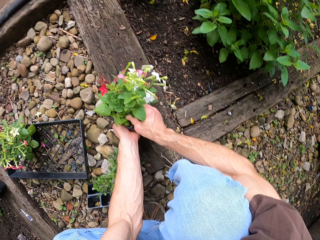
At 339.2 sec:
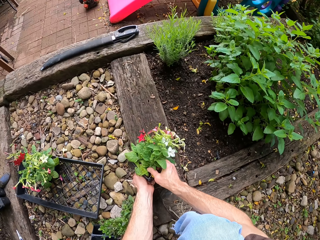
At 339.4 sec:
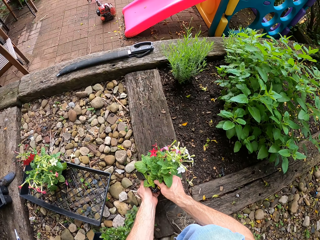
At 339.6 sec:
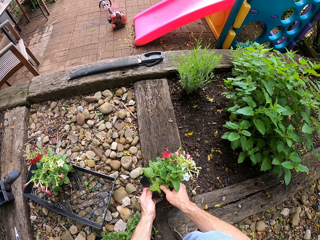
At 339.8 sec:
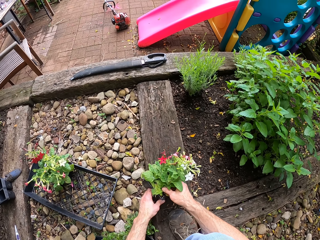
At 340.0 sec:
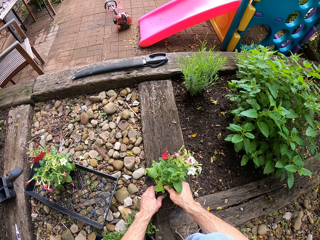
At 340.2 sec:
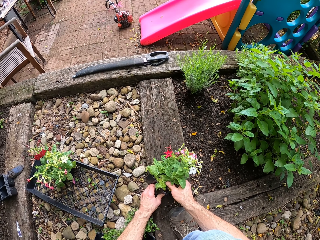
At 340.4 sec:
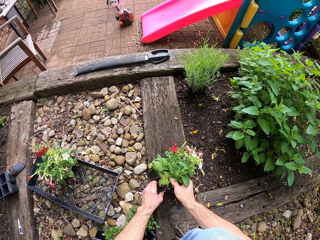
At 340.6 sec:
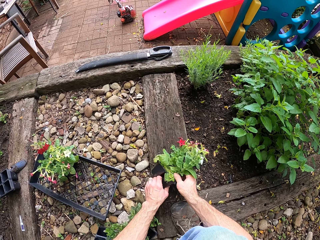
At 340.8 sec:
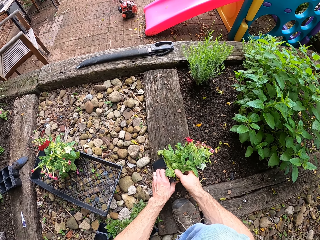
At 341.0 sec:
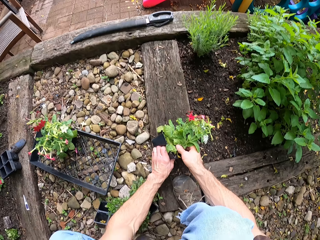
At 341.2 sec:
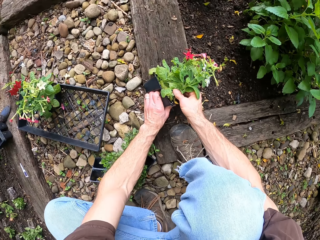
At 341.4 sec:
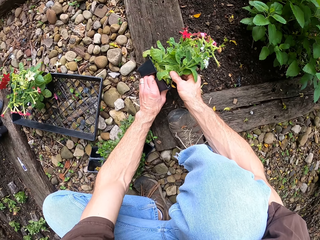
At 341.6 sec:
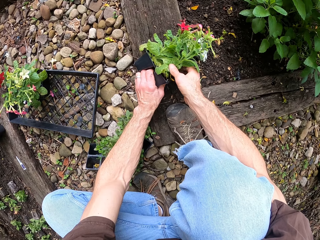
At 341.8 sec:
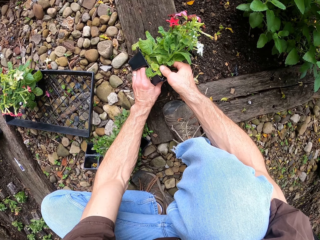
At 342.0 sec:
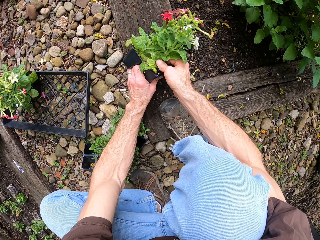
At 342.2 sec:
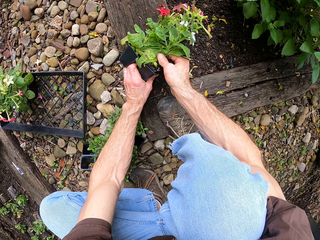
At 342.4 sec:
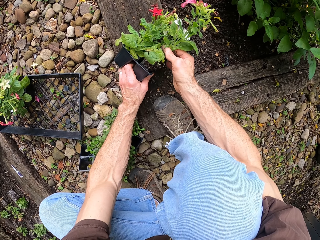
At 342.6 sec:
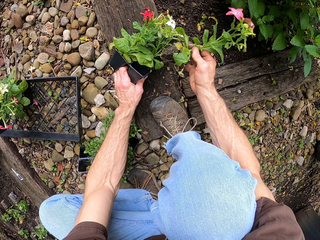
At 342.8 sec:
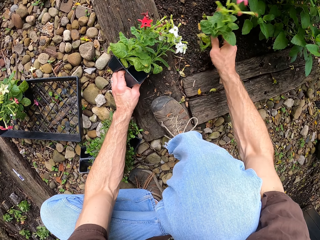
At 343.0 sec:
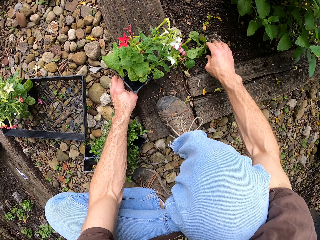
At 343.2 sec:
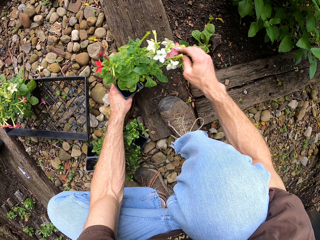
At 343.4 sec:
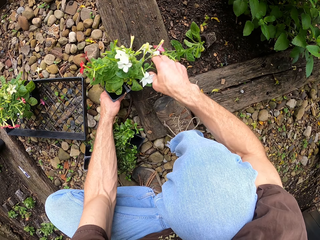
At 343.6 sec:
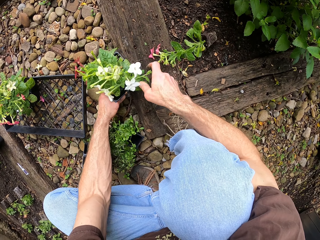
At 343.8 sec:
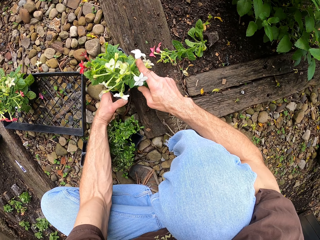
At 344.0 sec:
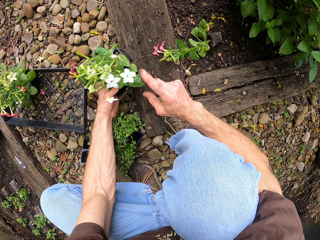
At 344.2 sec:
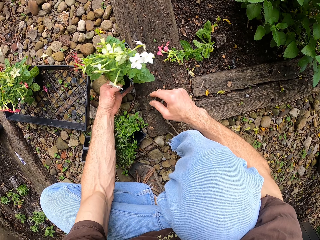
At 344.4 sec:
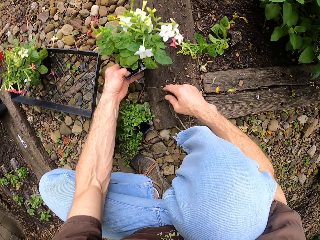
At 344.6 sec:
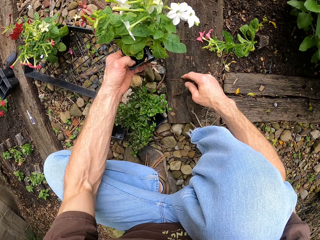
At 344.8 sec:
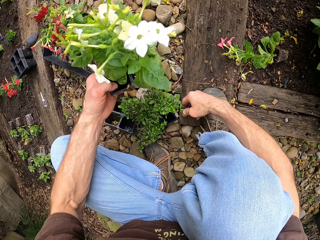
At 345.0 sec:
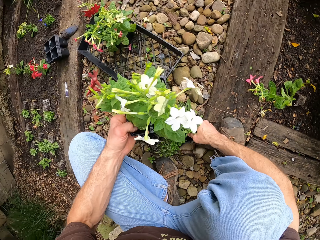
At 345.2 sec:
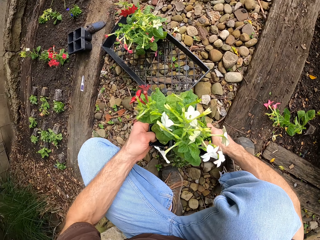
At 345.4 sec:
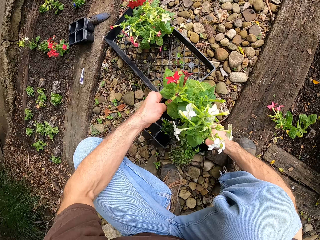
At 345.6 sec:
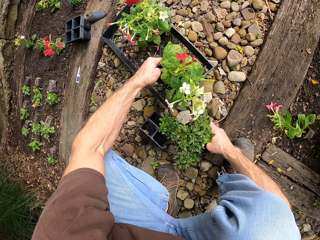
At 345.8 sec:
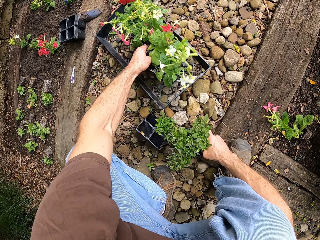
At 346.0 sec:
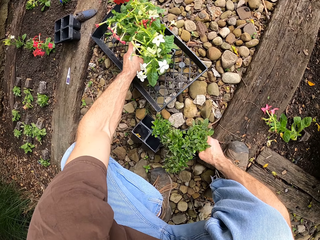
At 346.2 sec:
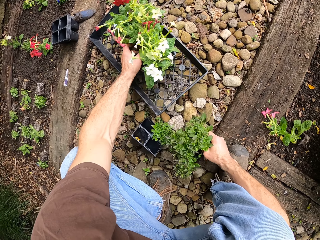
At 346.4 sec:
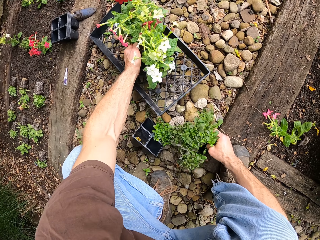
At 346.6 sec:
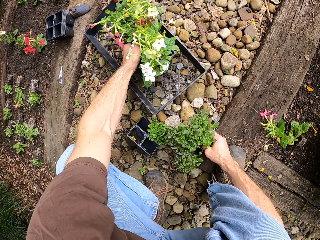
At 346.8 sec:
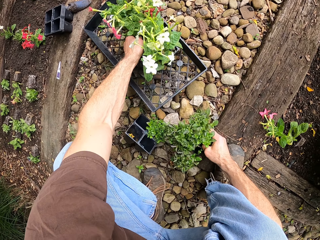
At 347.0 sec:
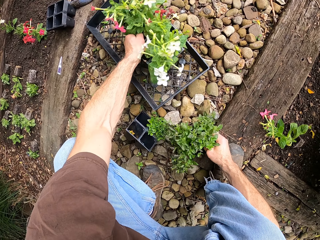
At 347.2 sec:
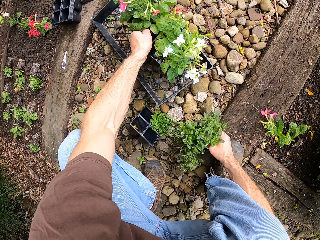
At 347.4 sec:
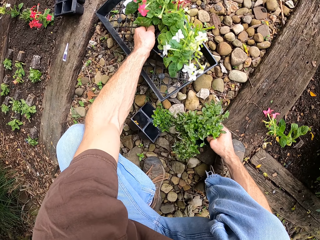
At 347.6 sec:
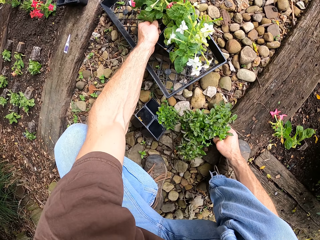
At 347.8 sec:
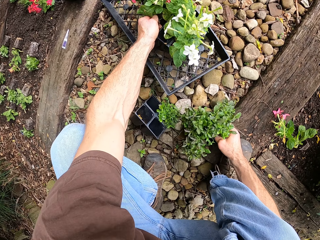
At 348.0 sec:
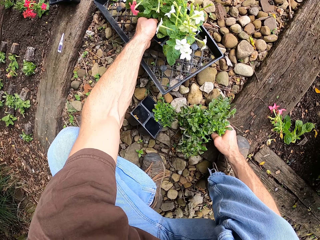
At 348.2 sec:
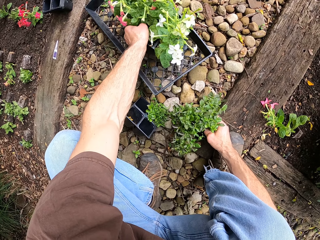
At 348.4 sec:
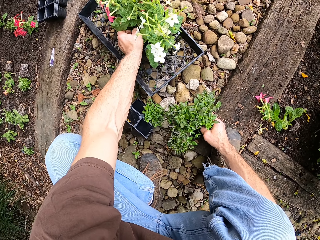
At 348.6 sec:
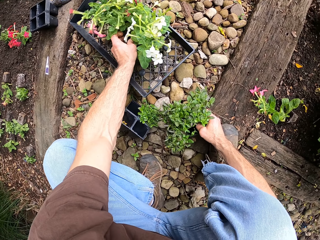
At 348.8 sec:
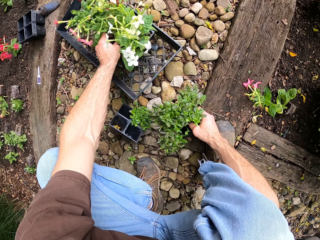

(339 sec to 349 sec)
The camera wearer removes a plant from a seedling tray or bedding. They put the plant on the ground. They pick the plants in the seedling tray. They put the plants in seedling trays on a tray. They pick the beddings.

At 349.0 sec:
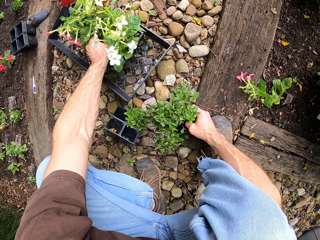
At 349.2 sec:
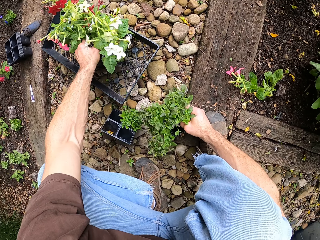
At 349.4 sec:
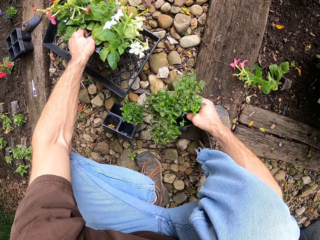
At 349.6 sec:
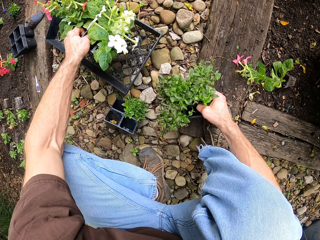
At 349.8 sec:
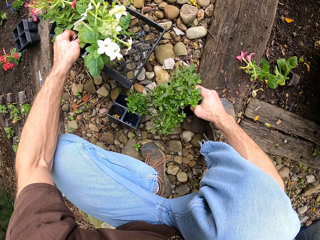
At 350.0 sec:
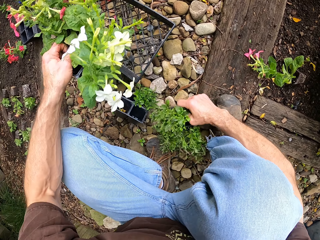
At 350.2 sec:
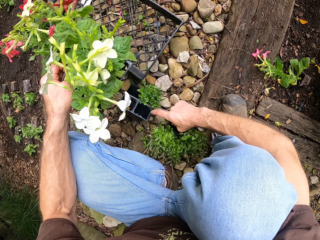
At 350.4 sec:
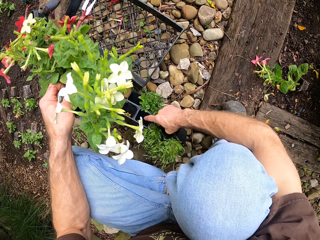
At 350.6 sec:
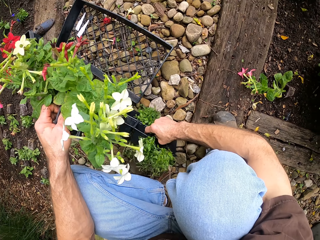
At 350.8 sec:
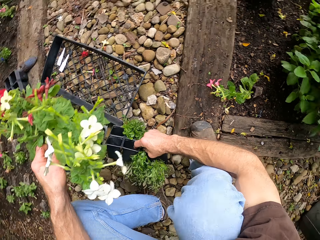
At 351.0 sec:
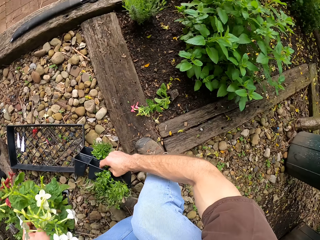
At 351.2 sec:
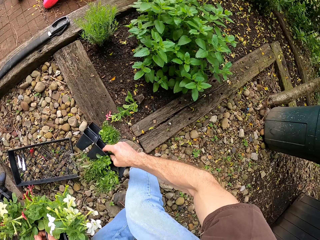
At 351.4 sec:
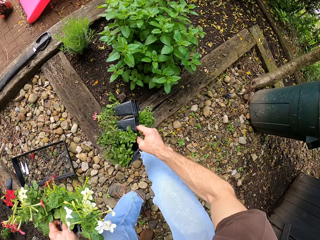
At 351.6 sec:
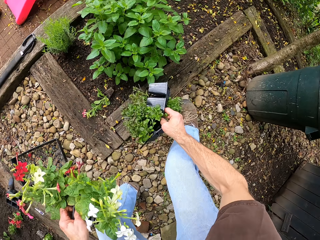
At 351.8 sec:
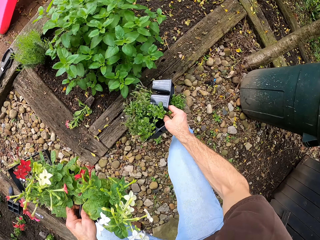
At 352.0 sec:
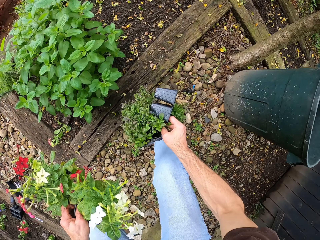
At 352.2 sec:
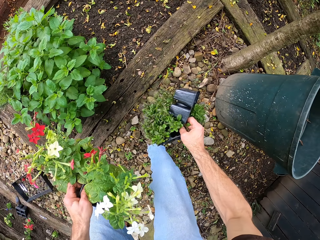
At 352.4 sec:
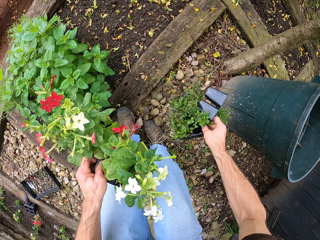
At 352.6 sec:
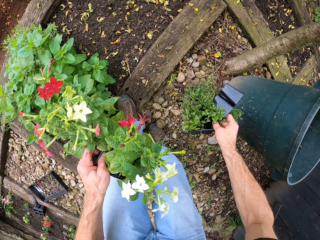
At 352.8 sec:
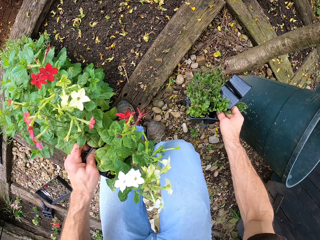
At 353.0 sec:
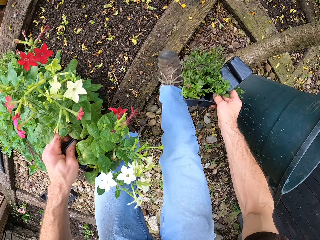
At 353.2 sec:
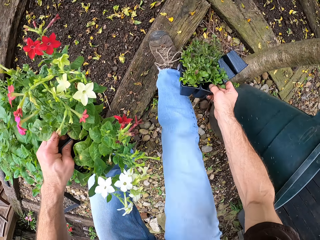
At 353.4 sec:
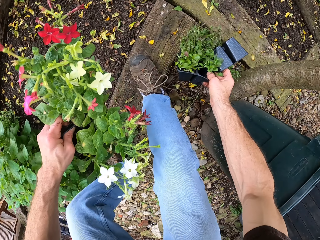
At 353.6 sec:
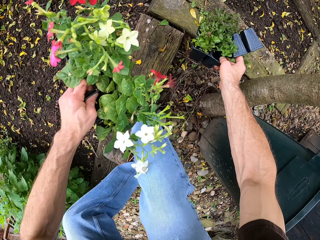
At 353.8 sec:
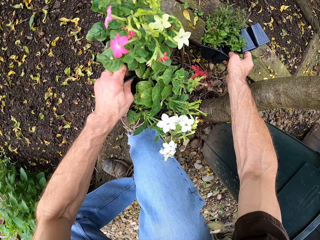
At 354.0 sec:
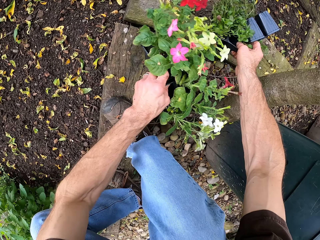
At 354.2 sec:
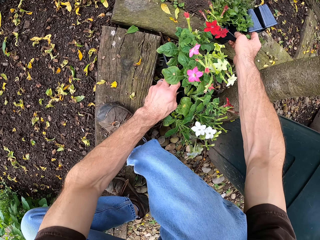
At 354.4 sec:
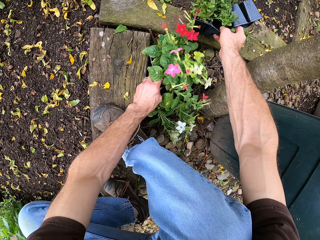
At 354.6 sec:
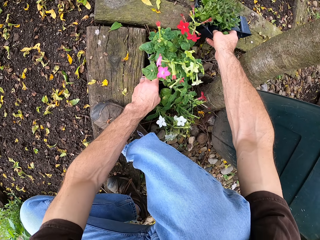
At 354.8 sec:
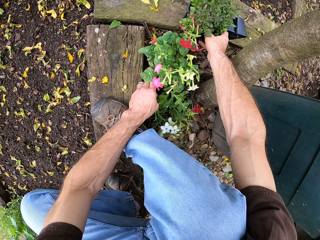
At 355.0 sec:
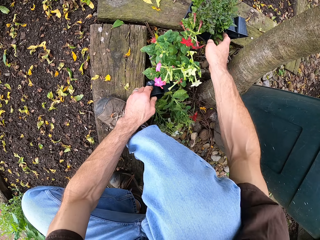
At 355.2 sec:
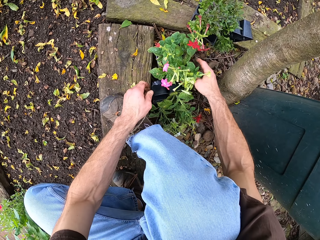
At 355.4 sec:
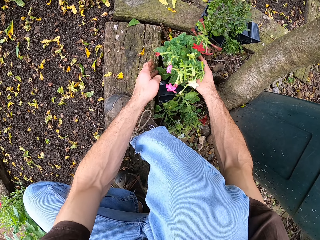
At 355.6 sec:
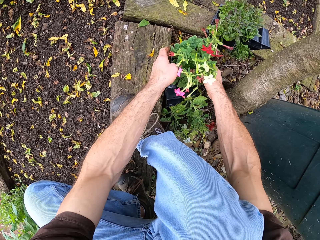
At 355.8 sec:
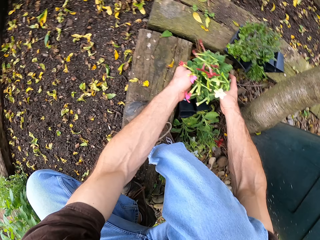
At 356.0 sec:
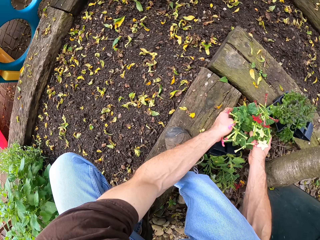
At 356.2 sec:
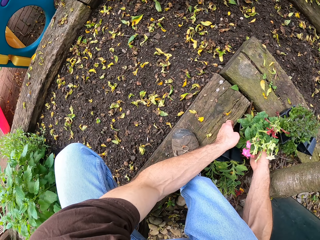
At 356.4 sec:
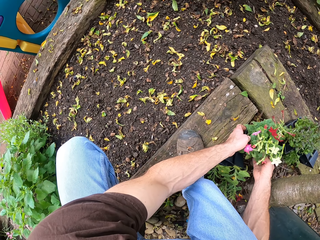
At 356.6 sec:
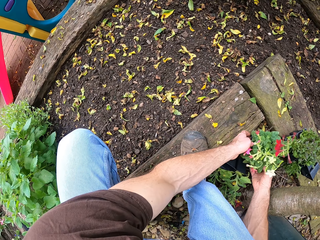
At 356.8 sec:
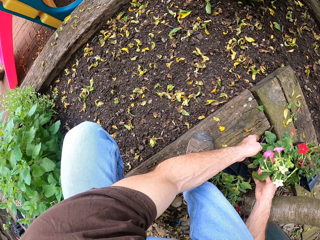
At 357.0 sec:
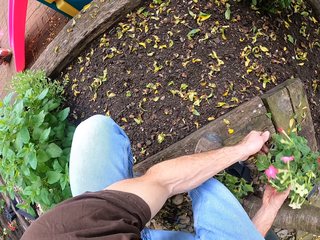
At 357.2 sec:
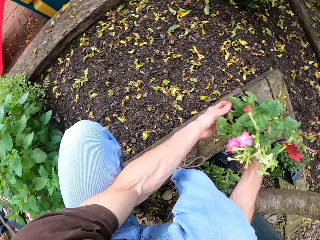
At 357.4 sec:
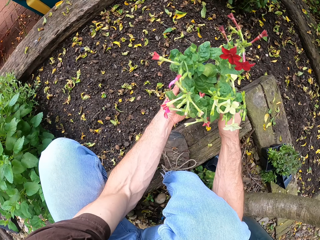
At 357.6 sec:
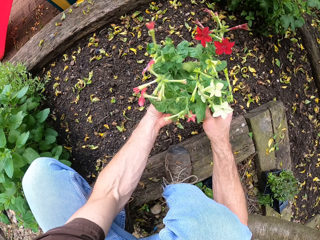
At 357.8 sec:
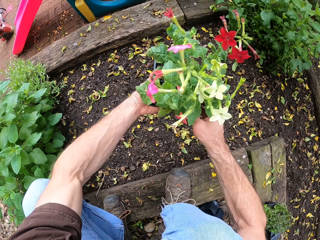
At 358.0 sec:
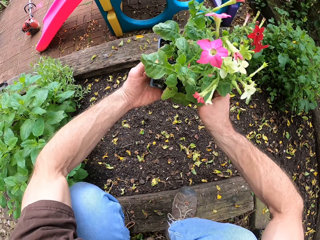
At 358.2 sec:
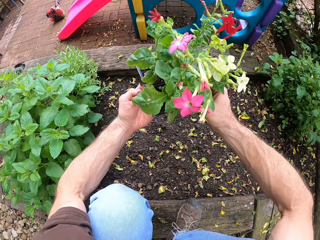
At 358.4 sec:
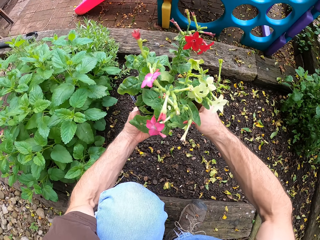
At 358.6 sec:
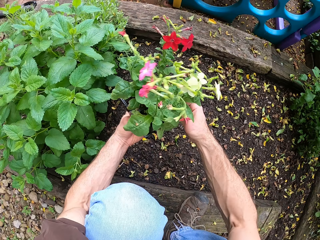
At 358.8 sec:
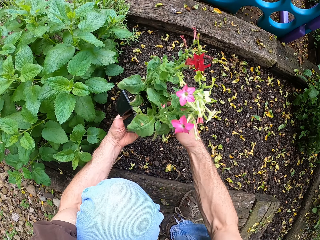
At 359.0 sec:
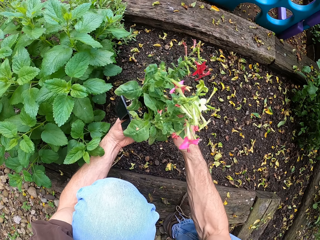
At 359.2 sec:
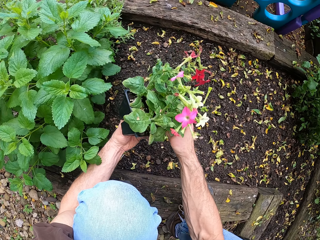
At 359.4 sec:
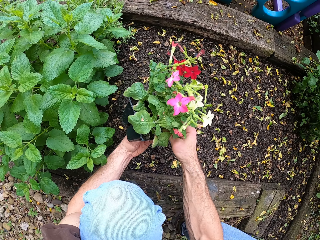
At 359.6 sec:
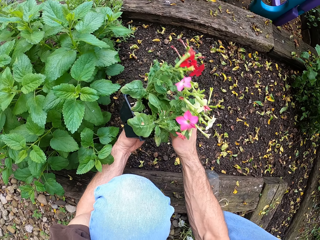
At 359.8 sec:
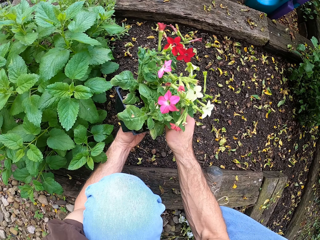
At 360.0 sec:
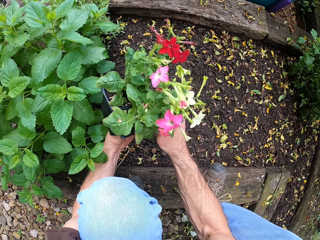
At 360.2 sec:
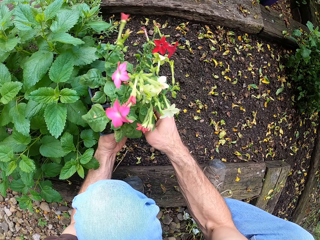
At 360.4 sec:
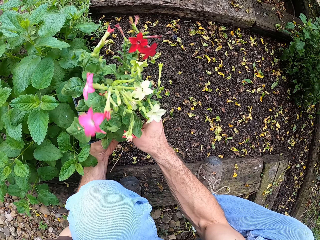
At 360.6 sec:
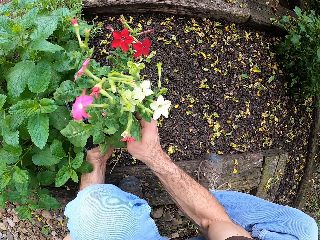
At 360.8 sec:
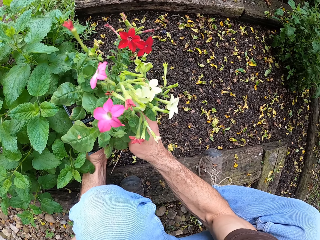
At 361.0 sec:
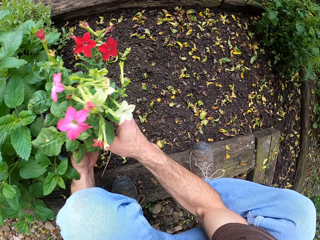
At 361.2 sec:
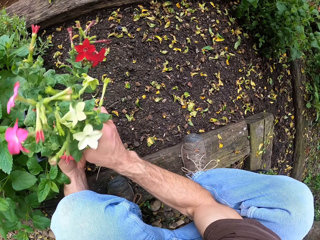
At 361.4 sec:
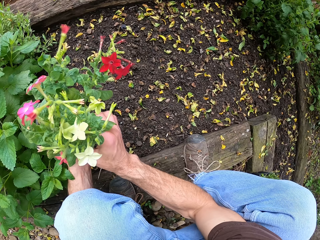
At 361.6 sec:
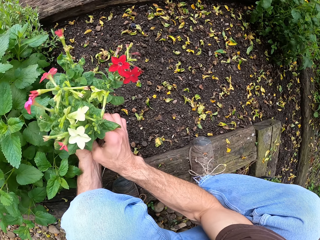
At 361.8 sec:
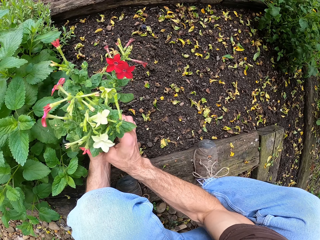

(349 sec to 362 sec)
The camera wearer picks plants in seedling trays or beddings. They pick the plants in the seedling trays again. They walk around. They put the plants in the seedling trays on the ground. They remove the flowers from the bedding. They pick the plants in the seedling tray.
